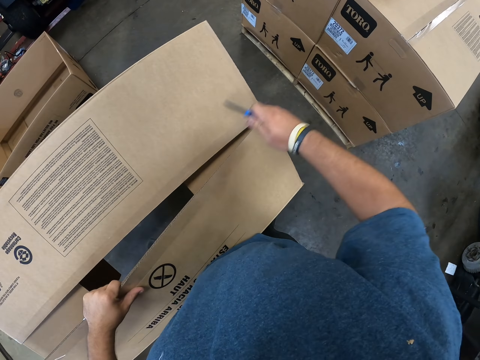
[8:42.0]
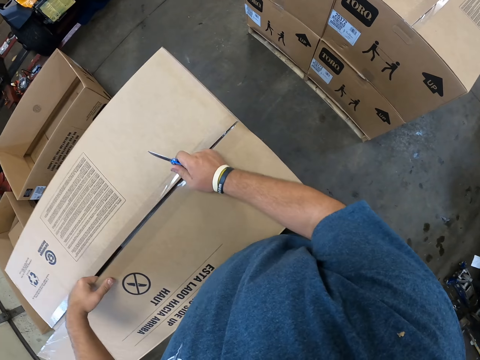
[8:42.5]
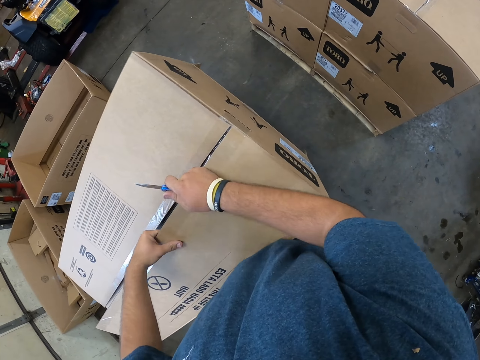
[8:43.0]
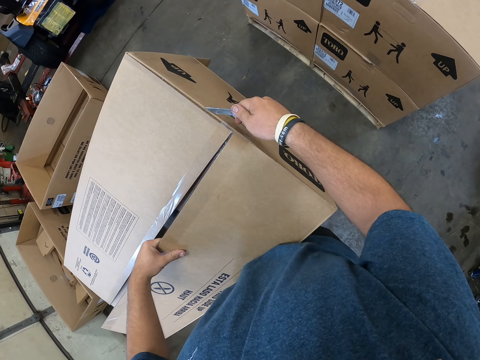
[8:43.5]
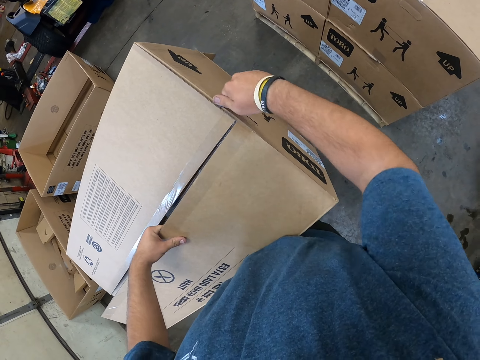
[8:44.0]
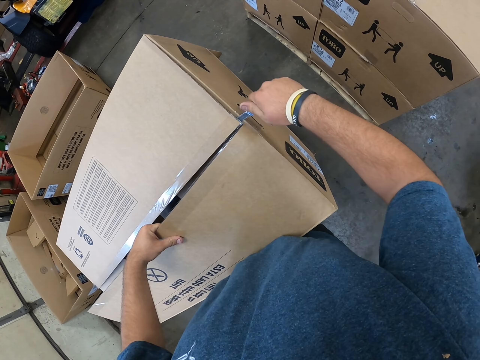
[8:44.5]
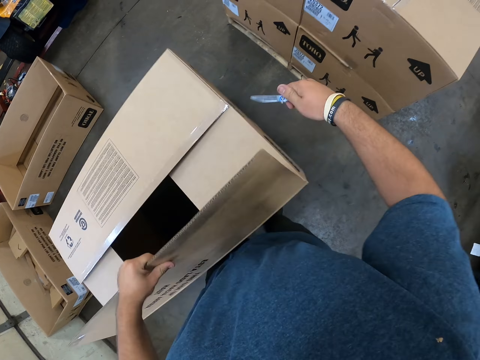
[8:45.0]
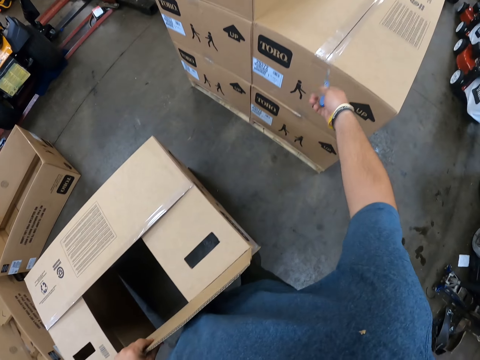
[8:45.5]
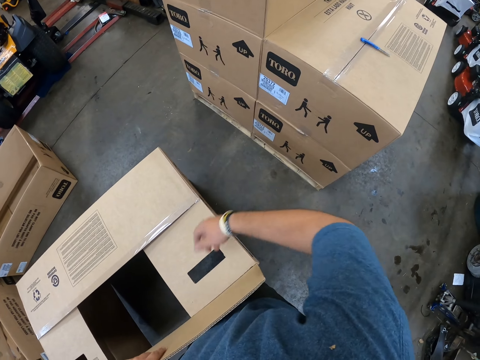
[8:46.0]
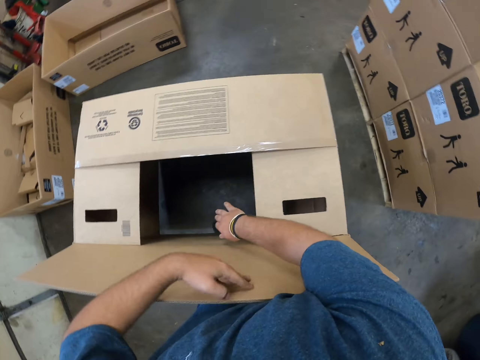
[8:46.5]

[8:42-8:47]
The camera wearer cuts the carton box. They hold the carton box. They cut the carton box. They throw the utility knife down on a box.

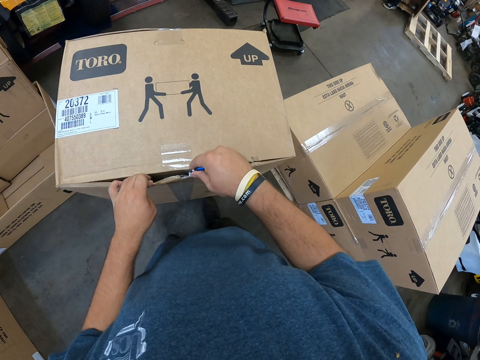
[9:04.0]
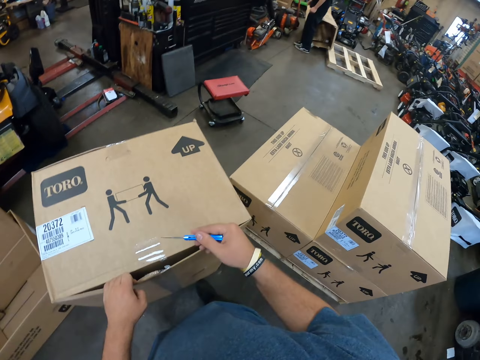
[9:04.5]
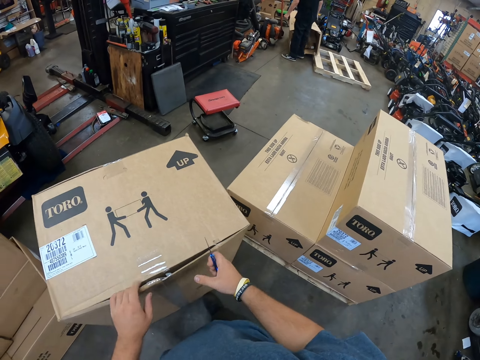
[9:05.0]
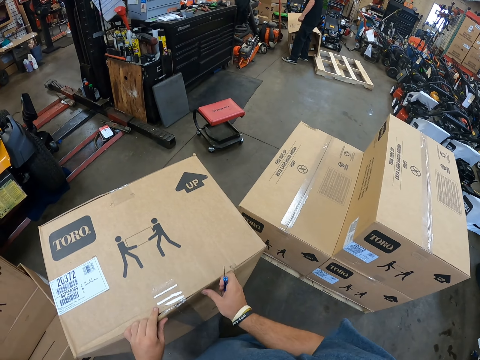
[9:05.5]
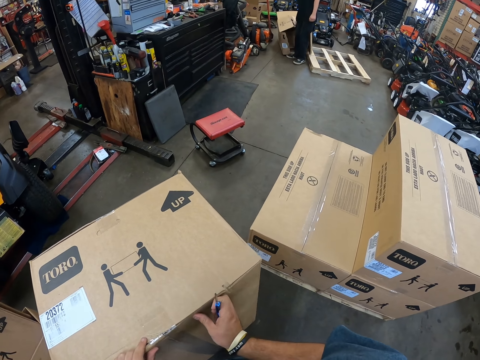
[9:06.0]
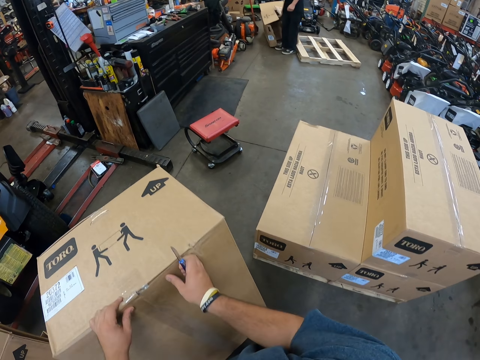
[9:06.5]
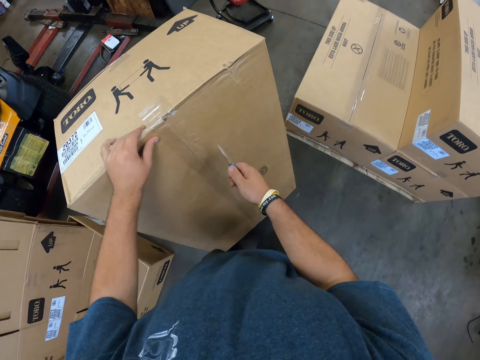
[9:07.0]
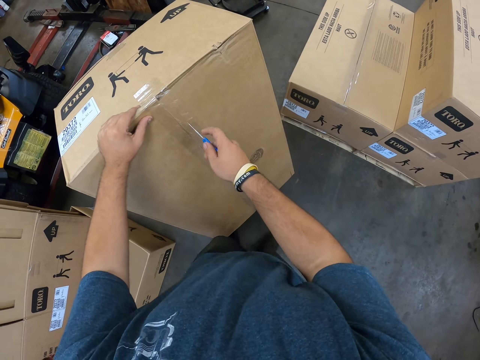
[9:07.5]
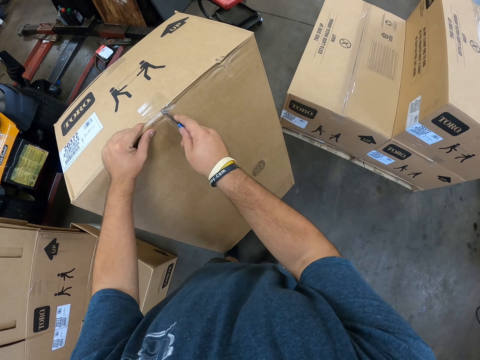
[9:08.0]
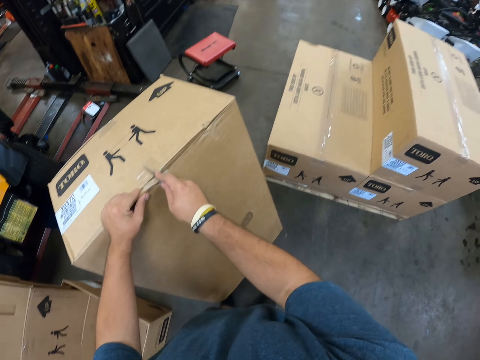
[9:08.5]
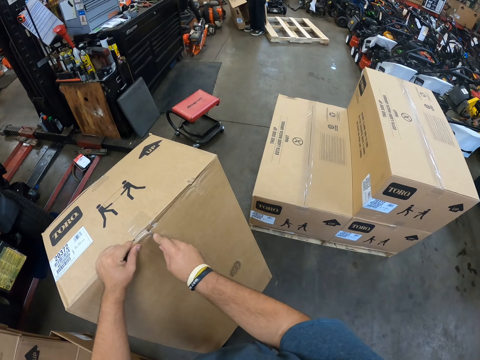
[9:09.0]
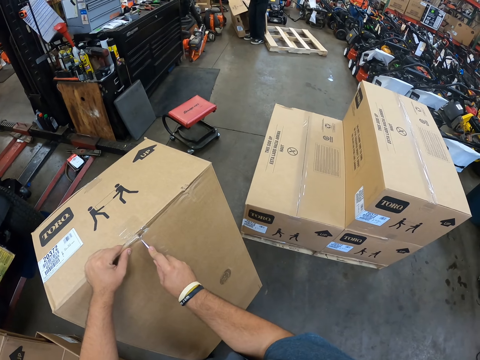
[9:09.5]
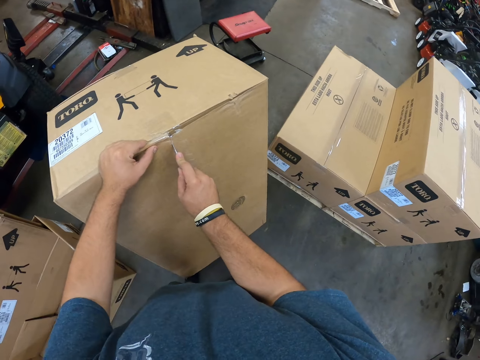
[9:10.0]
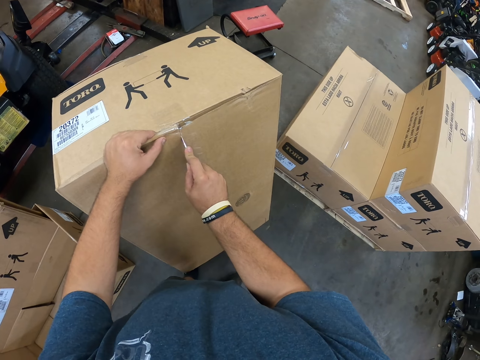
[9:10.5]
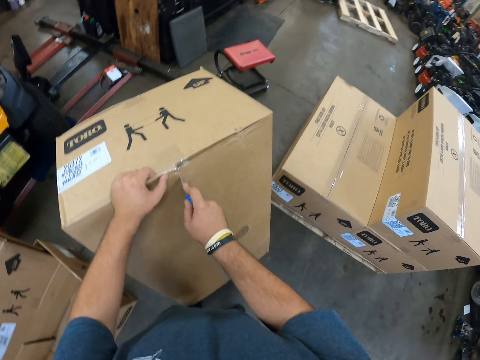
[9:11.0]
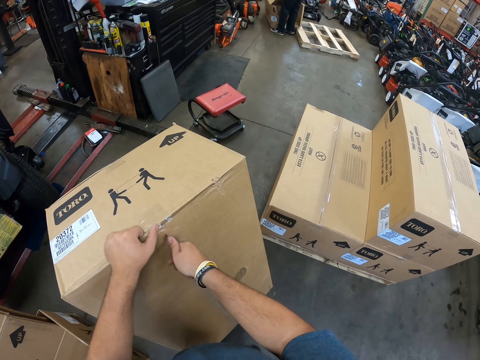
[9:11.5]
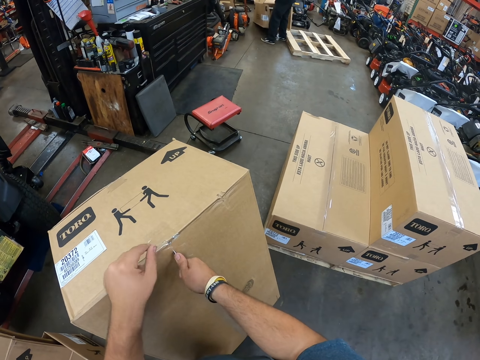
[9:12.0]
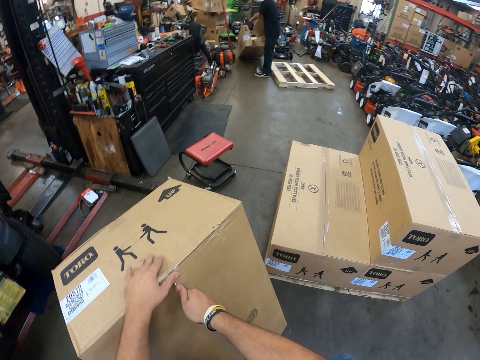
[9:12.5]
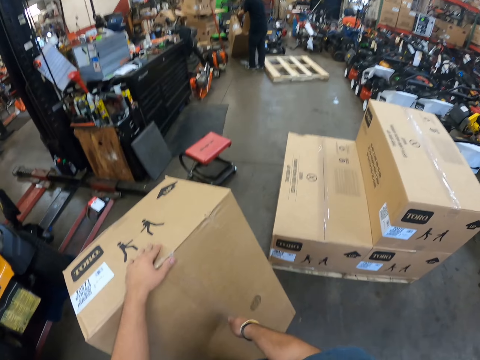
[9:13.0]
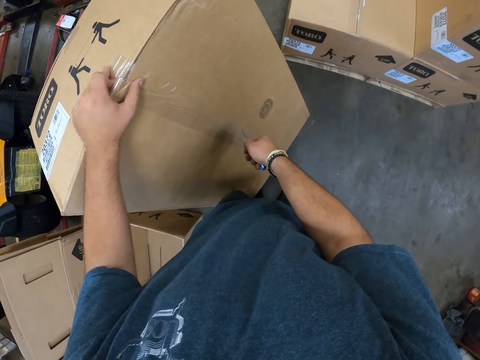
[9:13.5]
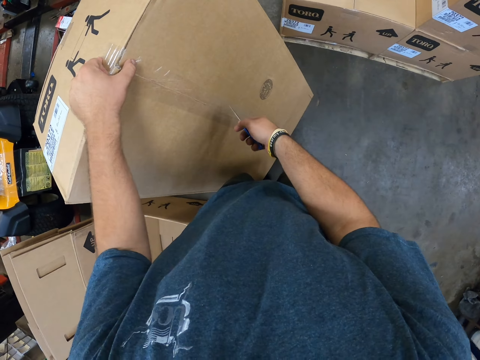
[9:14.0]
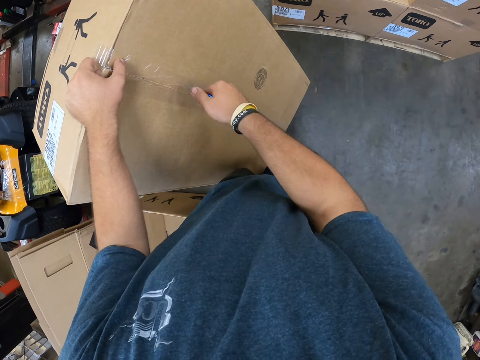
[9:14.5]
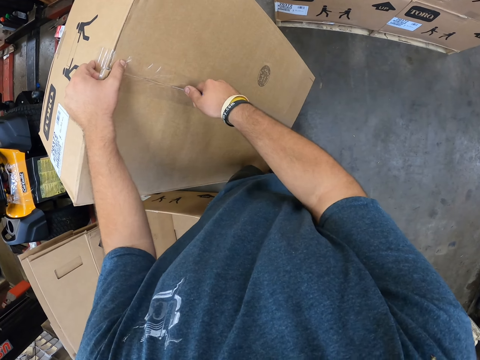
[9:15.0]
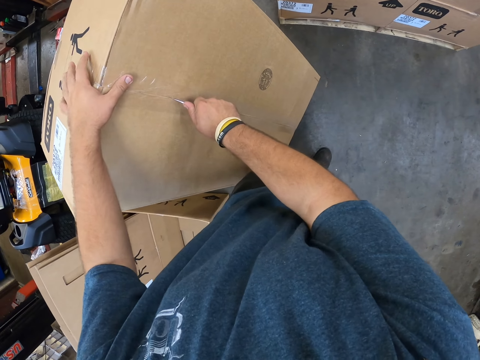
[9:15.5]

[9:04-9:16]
The camera wearer holds the pocket knife. They hold the carton box. They cut the carton box.

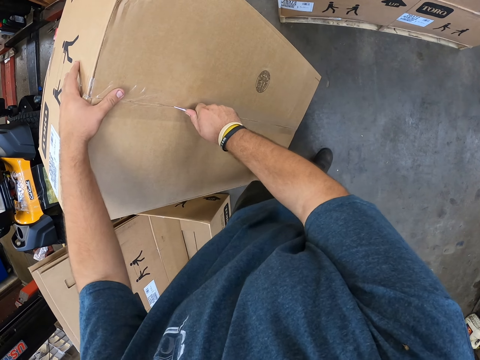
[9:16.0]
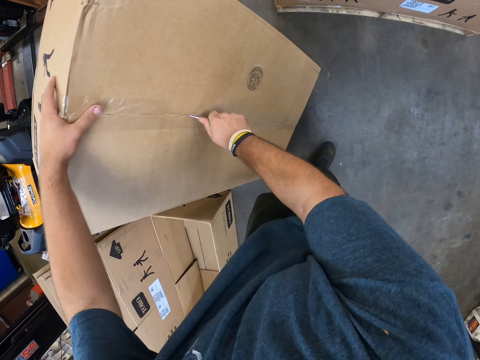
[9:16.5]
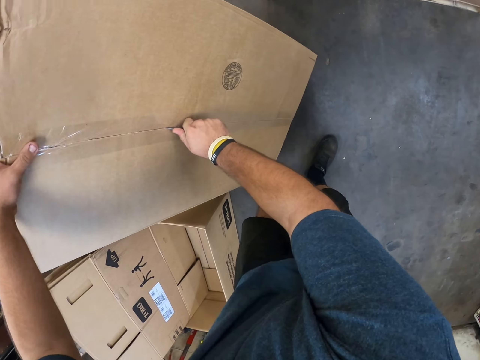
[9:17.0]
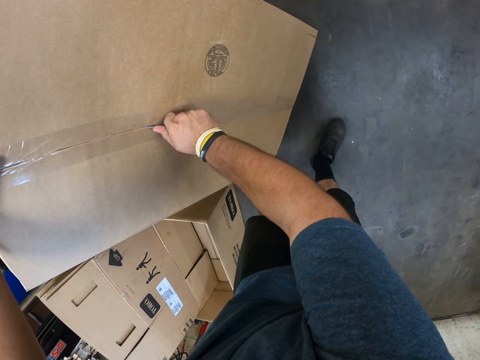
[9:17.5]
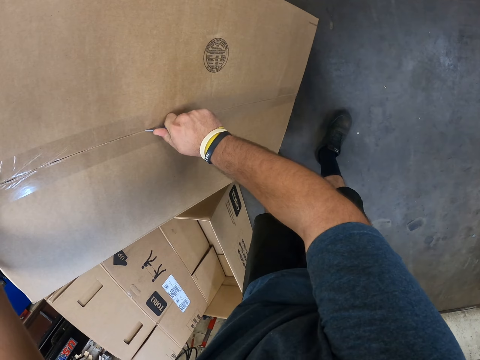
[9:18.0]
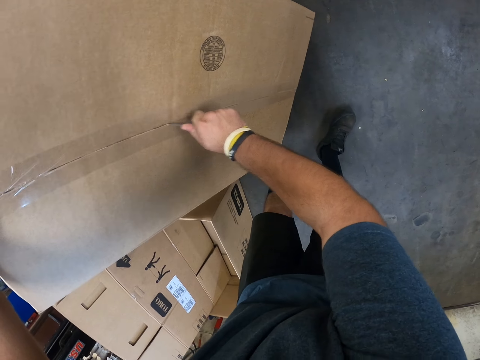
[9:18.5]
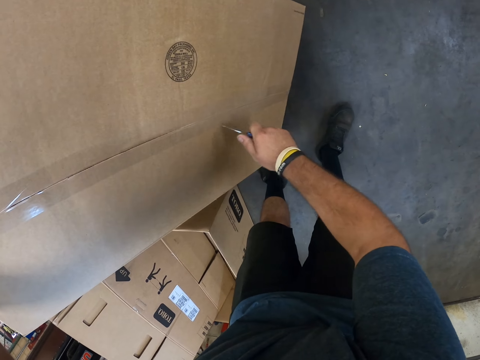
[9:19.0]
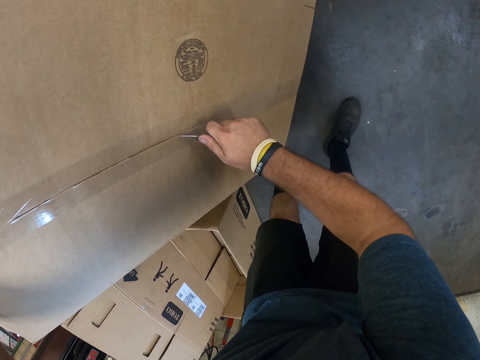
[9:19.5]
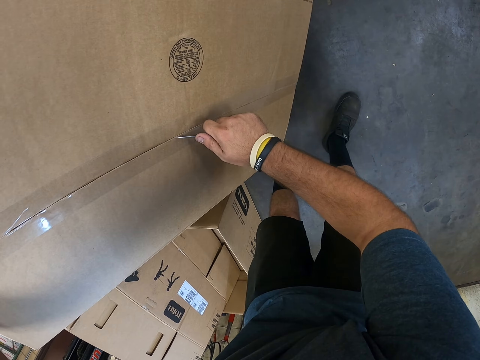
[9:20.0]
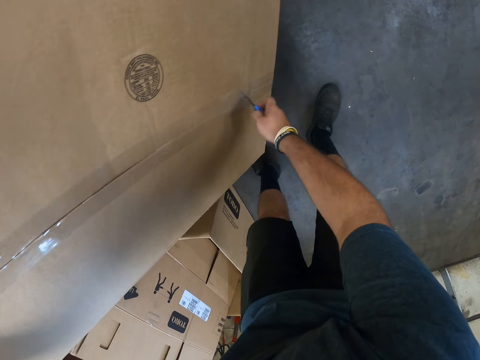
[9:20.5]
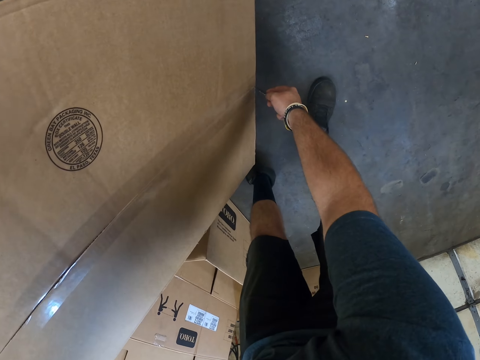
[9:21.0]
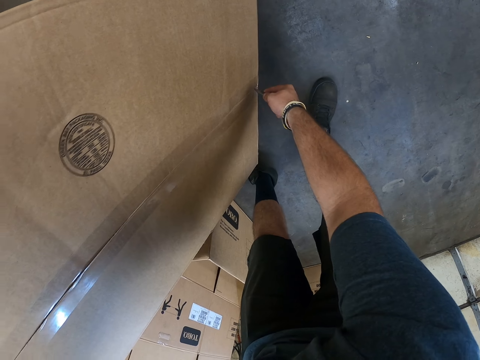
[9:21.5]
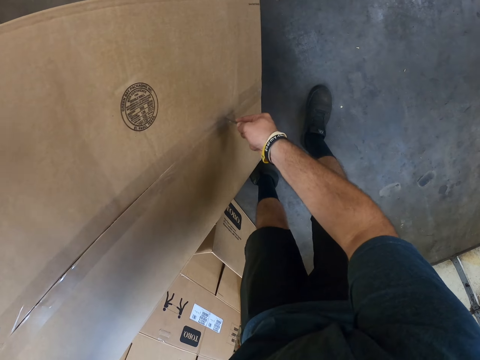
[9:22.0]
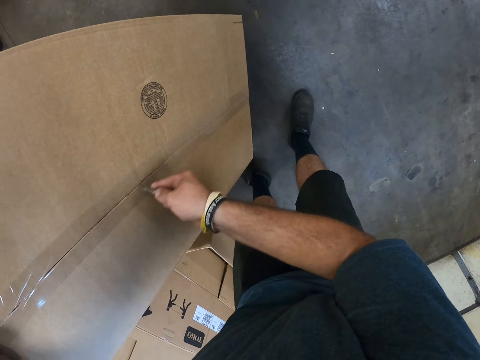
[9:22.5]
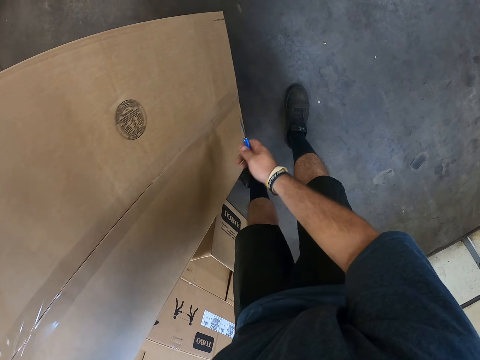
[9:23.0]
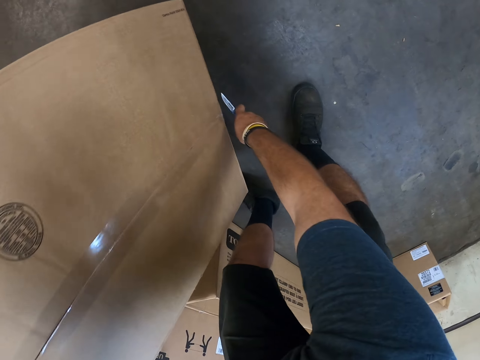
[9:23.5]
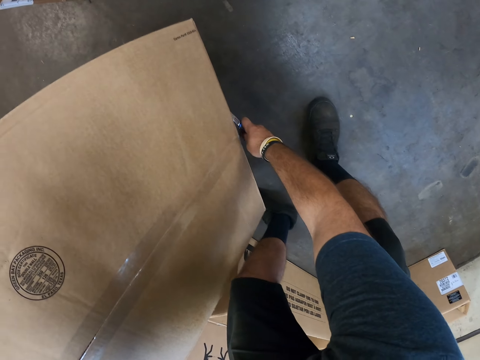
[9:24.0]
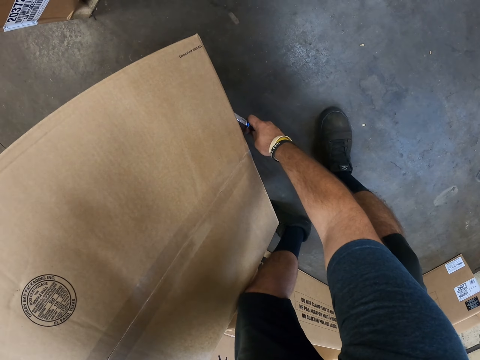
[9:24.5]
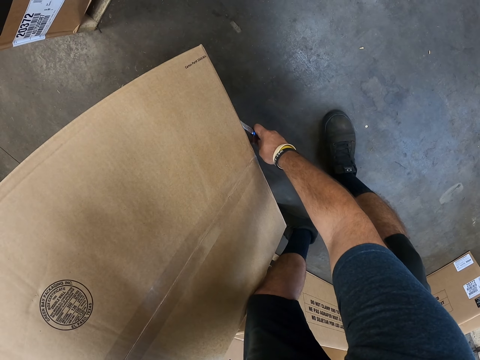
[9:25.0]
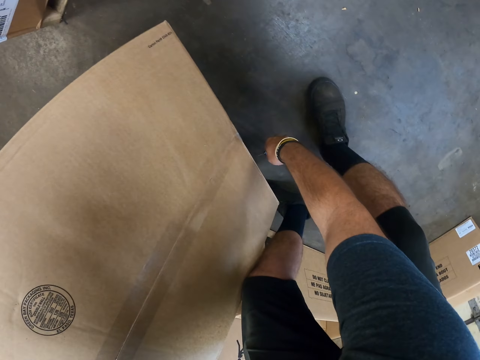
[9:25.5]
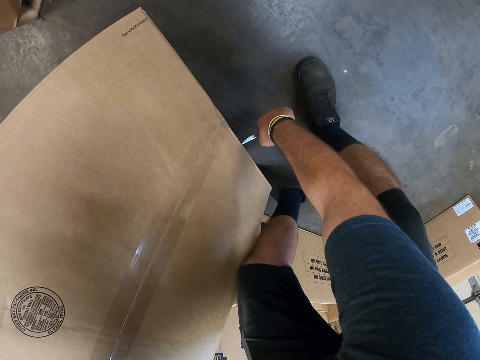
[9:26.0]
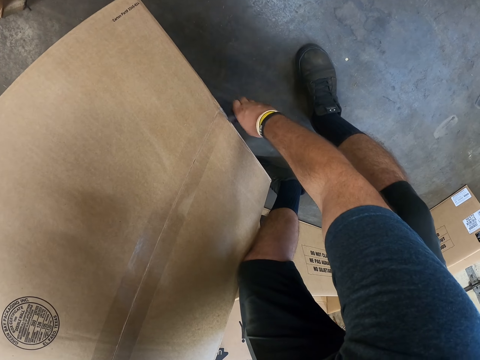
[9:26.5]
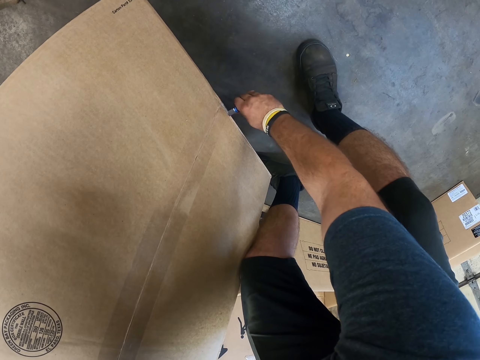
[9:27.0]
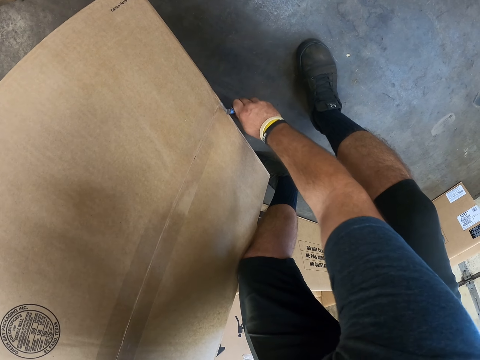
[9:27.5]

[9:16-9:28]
The camera wearer cuts the carton box.
